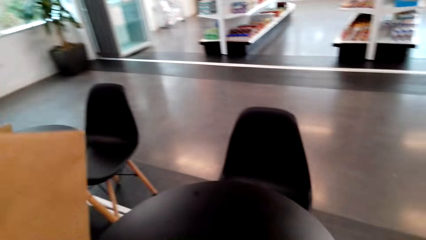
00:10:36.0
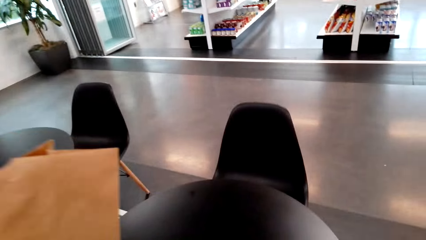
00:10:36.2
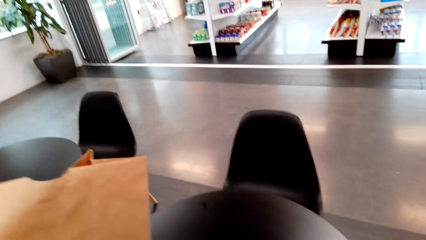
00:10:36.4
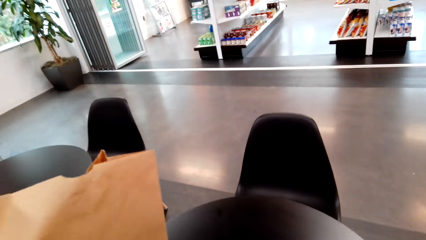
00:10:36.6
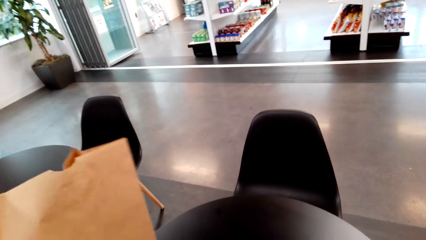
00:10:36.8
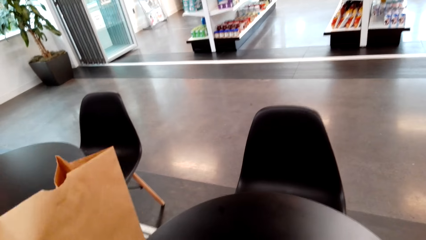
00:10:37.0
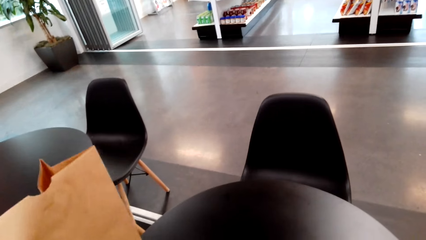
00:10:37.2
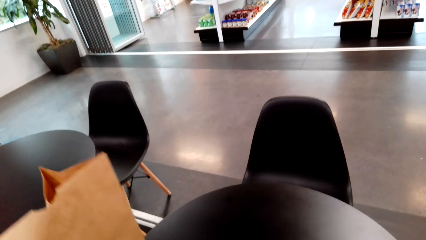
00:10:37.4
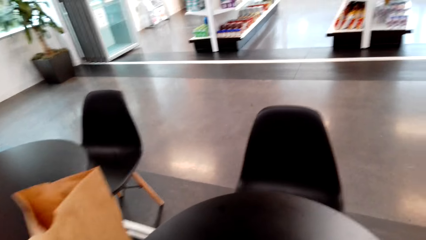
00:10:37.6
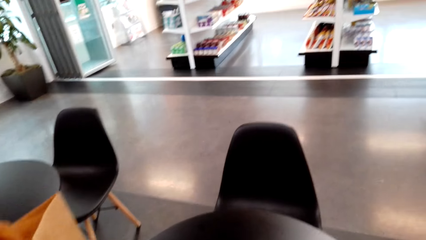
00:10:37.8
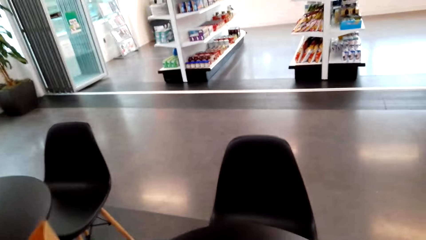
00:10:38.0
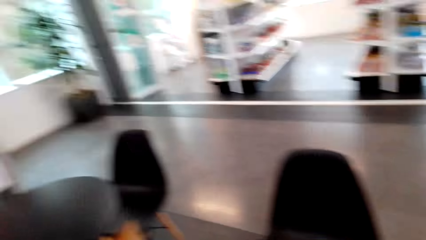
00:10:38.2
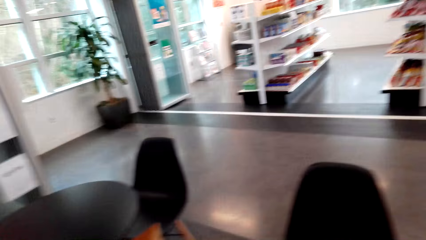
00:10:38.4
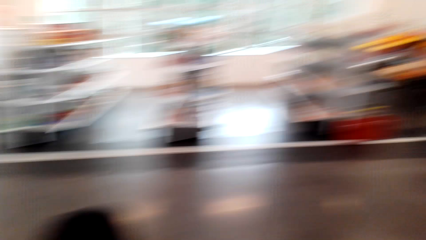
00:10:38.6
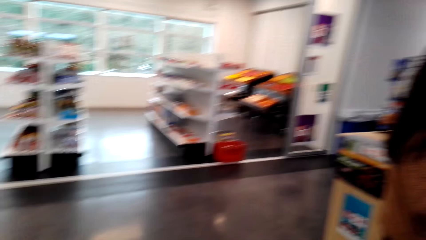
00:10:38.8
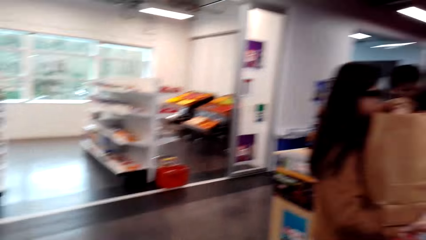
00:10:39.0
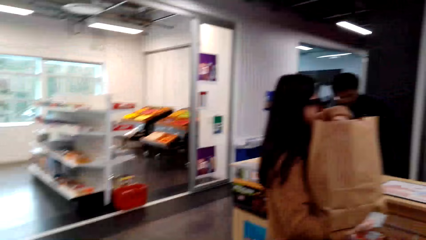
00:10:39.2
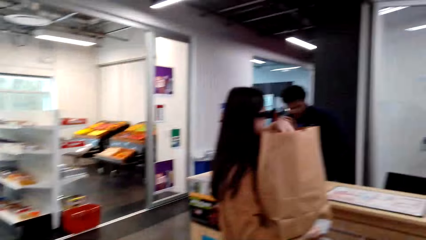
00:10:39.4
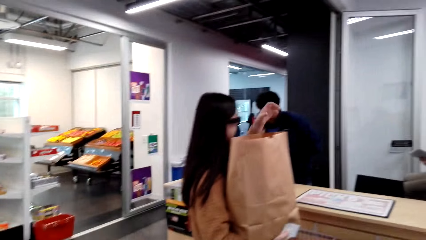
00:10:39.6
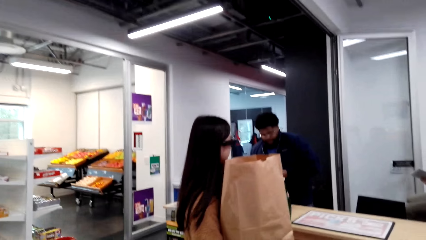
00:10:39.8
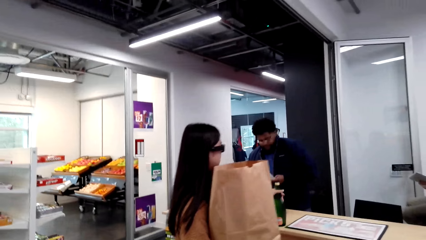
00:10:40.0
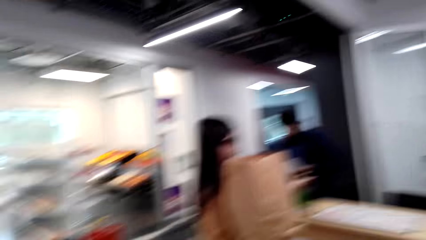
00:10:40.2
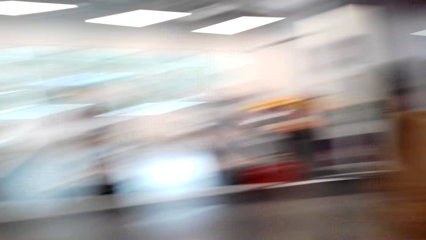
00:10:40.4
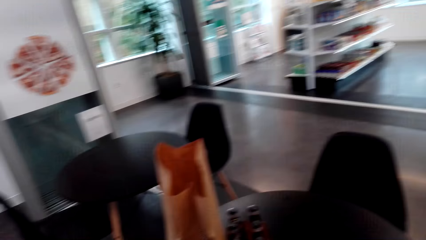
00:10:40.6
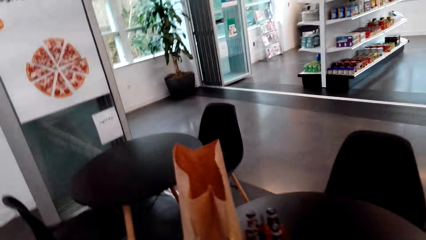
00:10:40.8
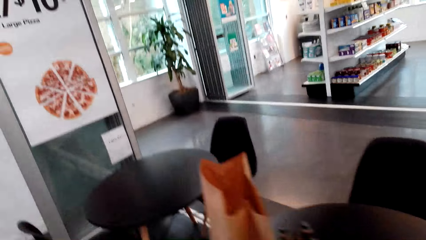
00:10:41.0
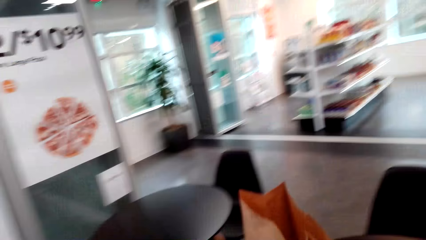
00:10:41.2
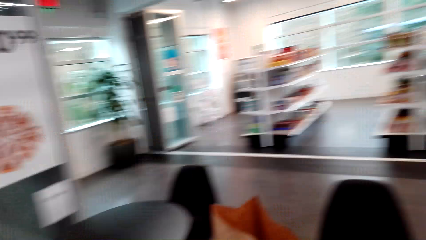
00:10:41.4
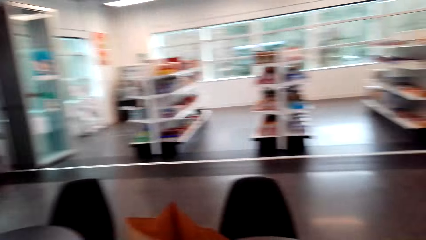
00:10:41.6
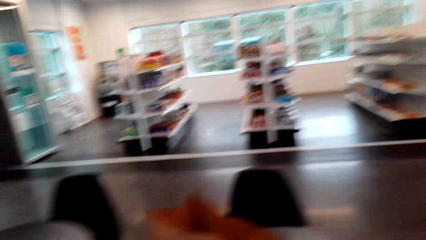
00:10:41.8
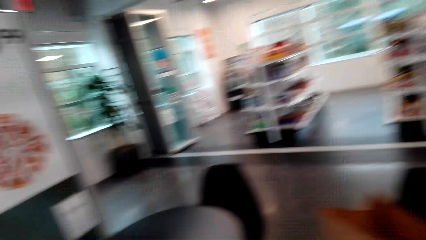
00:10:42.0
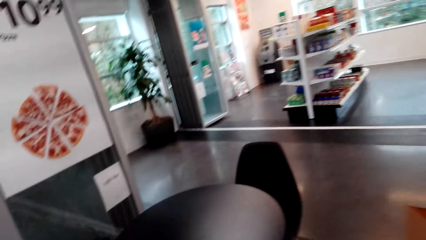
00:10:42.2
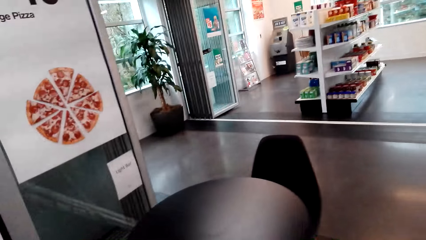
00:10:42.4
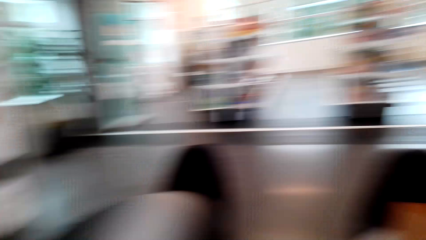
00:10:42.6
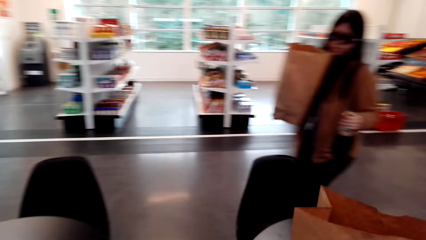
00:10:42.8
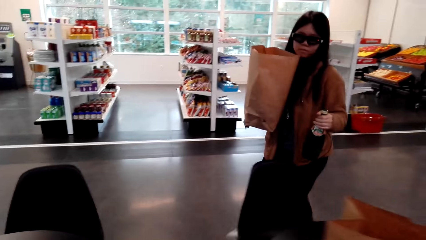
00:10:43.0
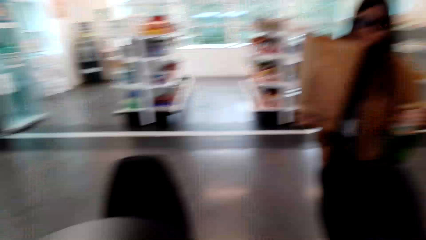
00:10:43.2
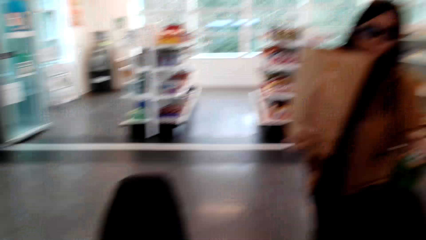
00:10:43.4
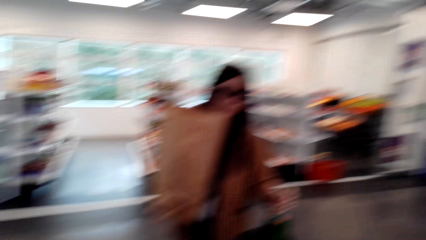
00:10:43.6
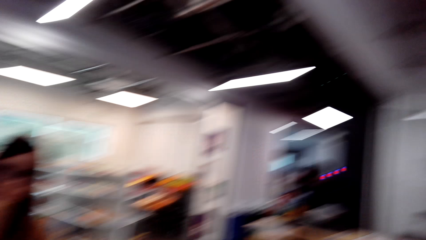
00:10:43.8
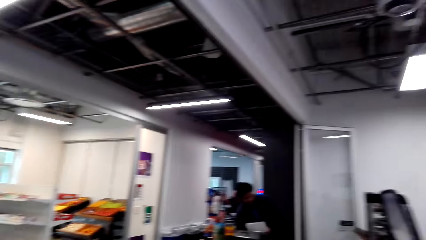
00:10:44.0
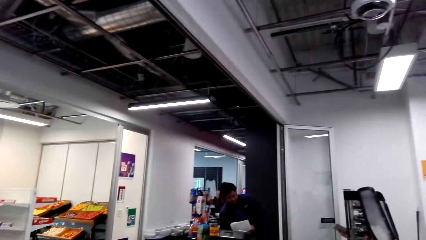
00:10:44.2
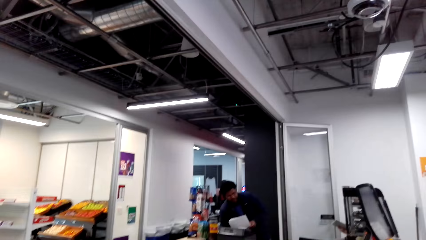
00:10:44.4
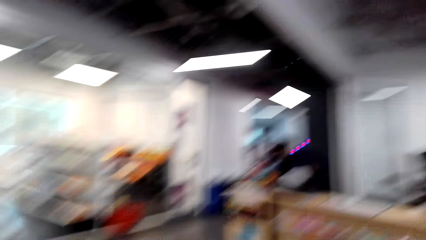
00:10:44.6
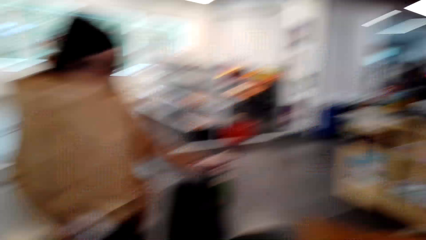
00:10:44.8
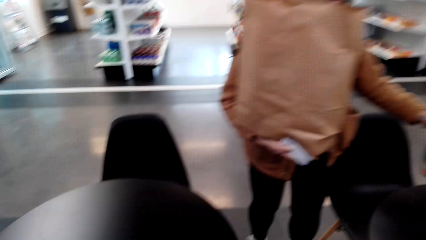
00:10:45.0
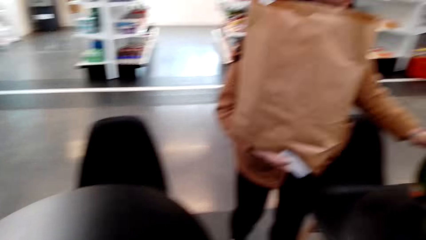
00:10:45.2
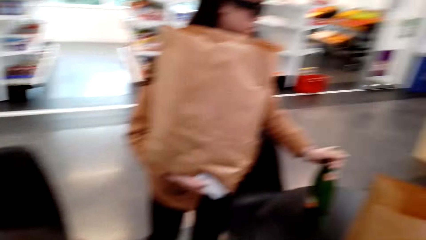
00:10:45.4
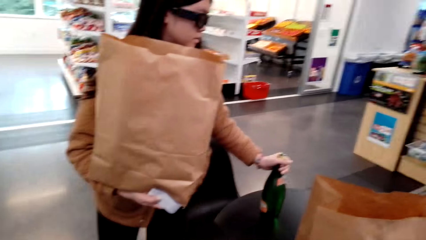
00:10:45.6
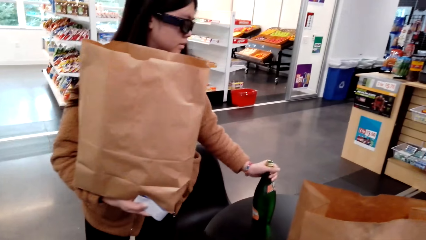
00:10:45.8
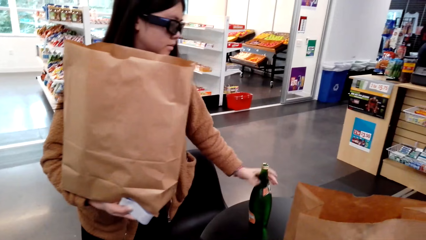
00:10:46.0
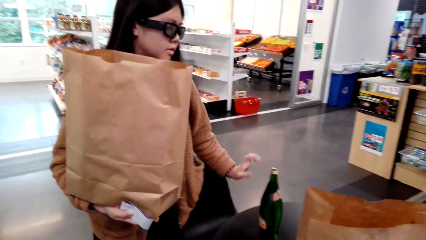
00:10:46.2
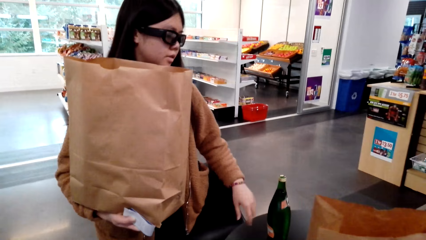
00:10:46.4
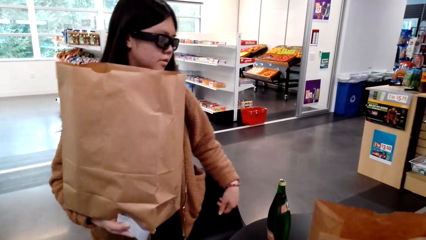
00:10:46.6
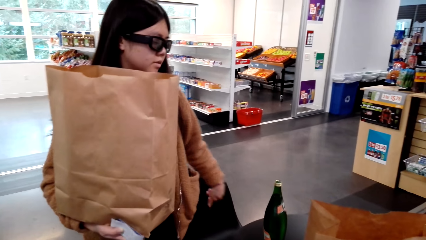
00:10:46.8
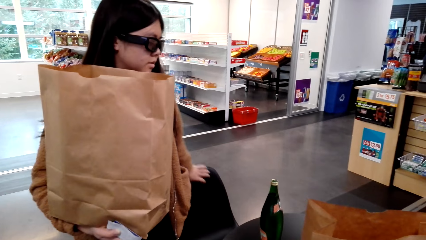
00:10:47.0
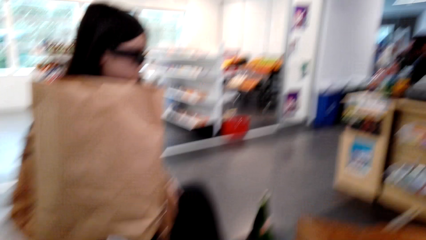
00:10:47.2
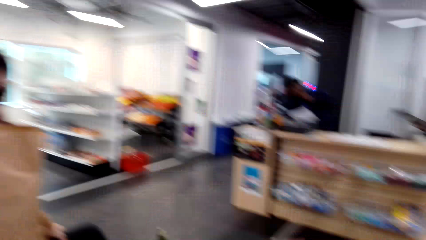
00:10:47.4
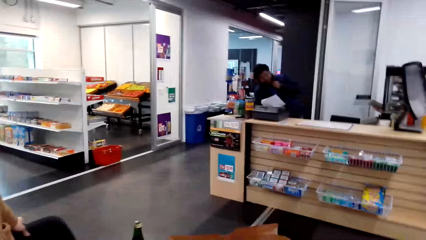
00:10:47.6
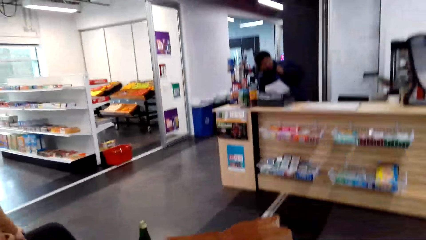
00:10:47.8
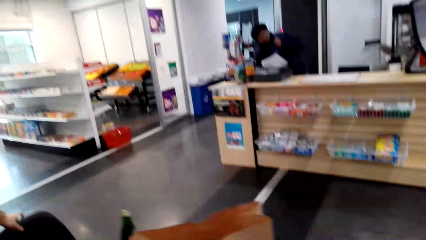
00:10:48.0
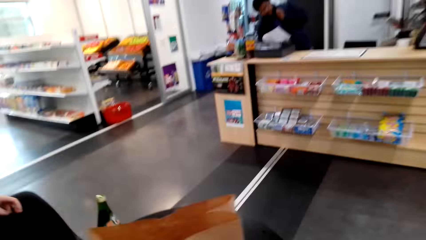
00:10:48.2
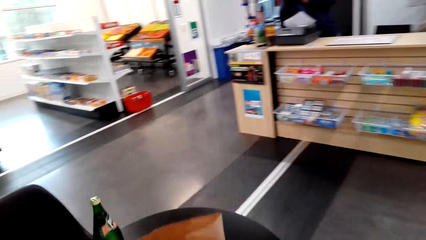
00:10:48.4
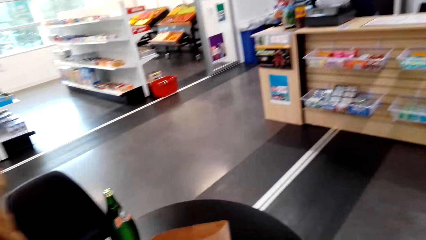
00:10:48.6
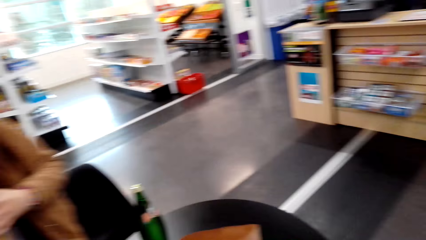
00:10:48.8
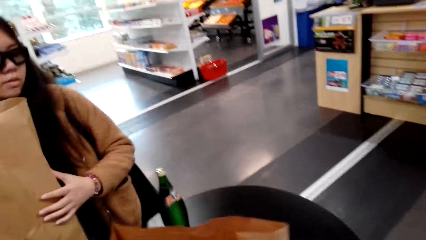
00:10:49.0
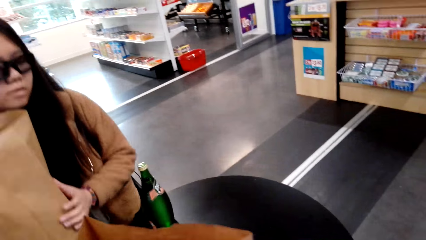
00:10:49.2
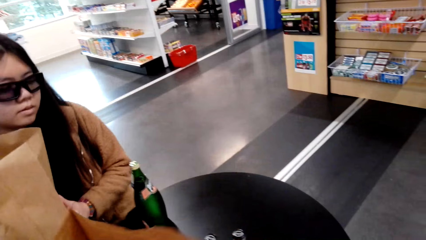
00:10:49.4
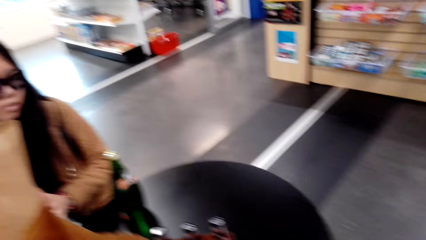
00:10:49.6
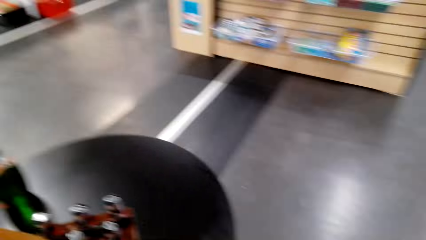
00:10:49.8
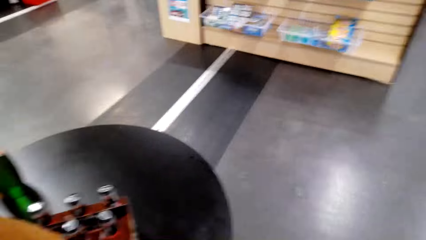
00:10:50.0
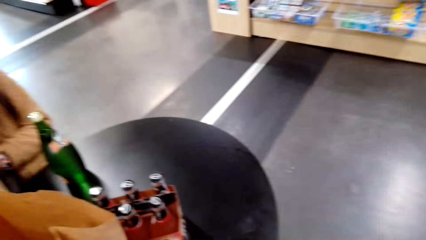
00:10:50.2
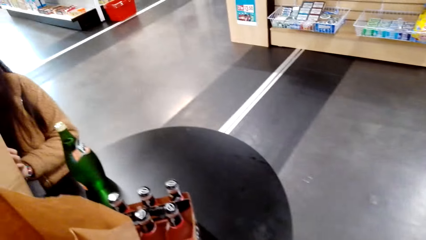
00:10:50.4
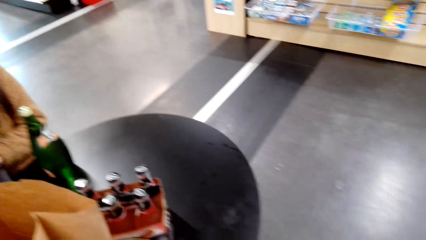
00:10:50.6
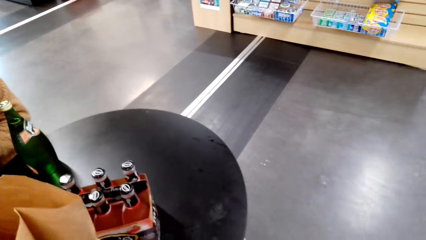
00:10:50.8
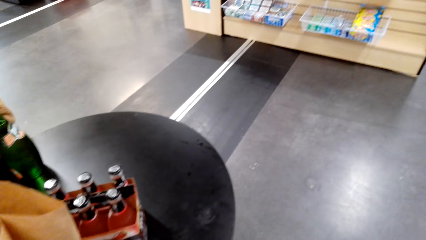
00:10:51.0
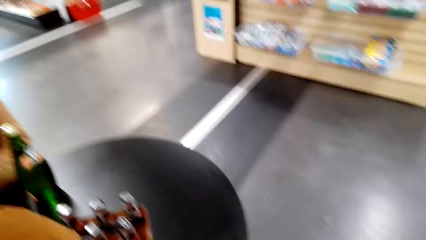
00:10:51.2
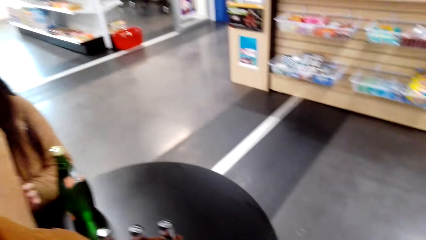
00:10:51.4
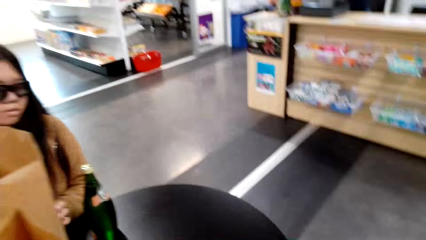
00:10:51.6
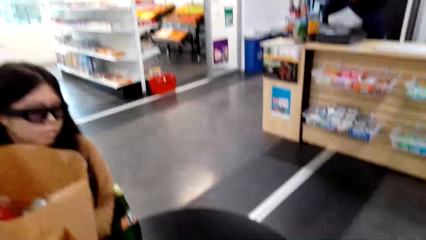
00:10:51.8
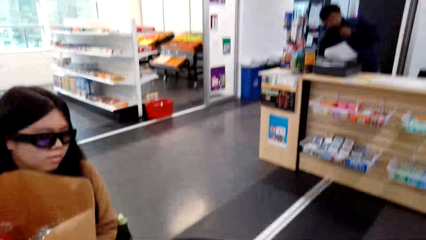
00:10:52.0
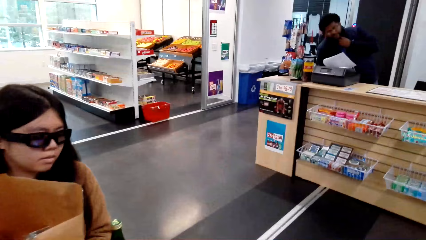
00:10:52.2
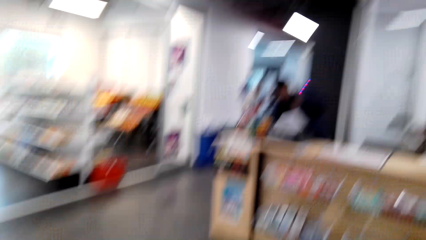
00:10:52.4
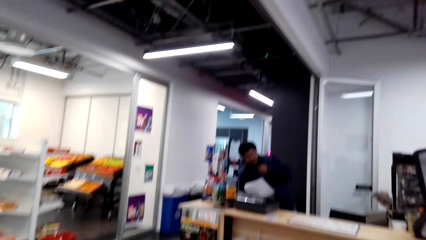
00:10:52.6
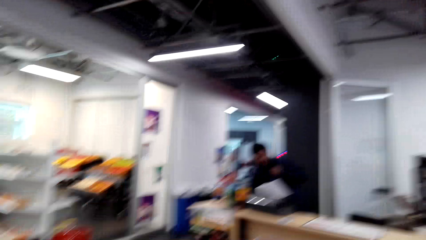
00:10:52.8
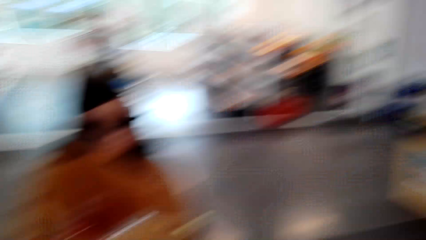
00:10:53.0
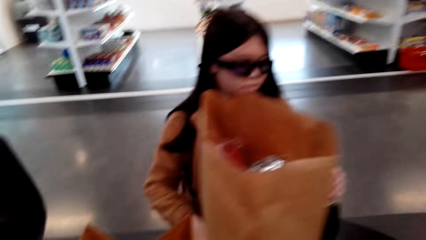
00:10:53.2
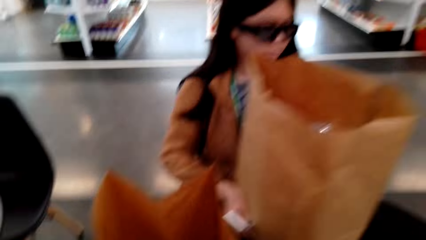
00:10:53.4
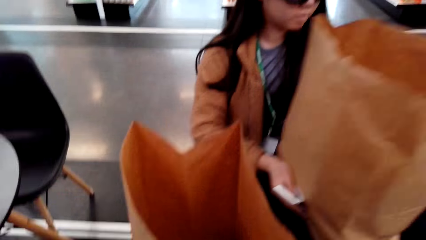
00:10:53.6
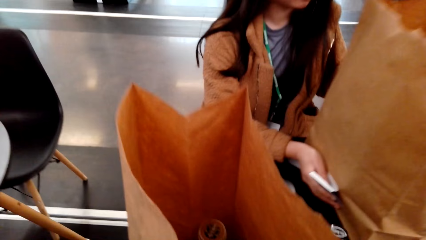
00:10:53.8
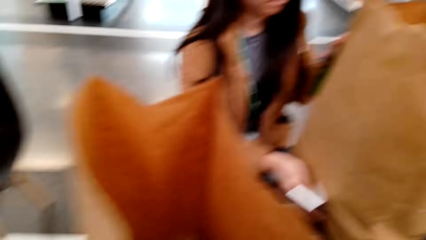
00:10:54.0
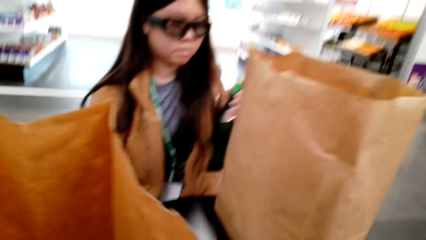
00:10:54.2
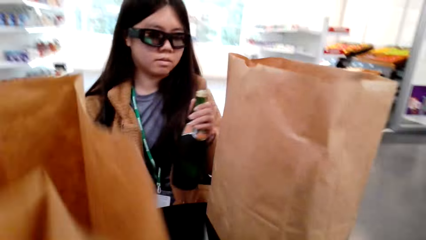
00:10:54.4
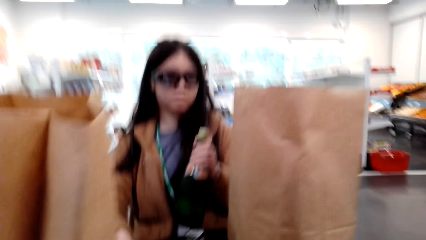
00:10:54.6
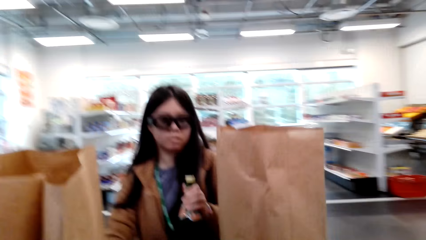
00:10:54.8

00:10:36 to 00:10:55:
The camera wearer places the carrier bag or shopping paper on the table. They look around. They look around again. A lady holds the shopping paper. The camera wearer looks at the lady and talks with the lady. The lady walks around. The camera wearer talks with the lady. The lady places the bottle on the table. A cashier talks. The lady sits on the chair. The cashier talks.
